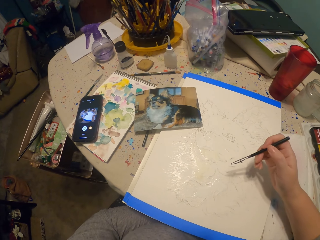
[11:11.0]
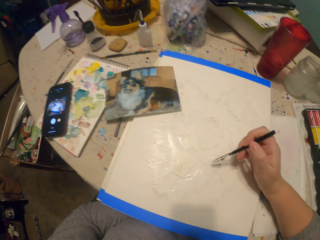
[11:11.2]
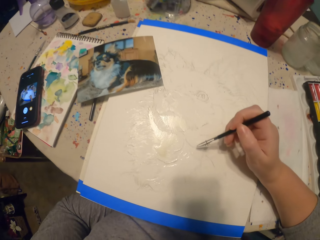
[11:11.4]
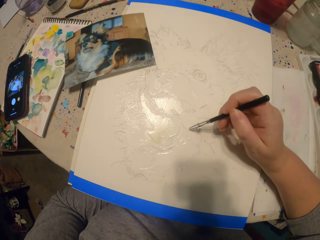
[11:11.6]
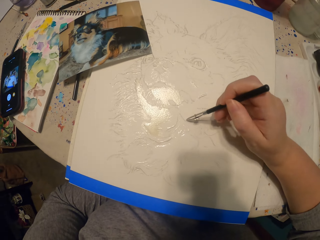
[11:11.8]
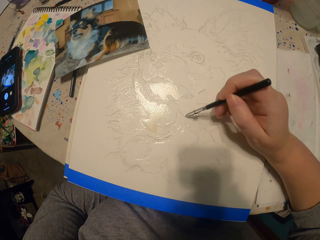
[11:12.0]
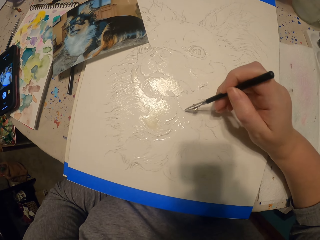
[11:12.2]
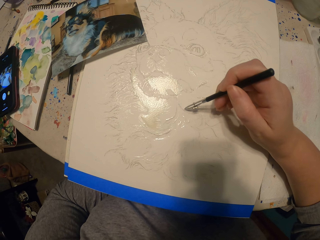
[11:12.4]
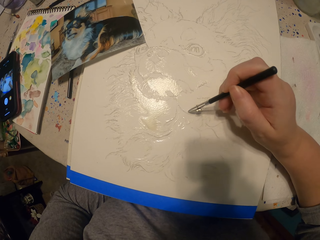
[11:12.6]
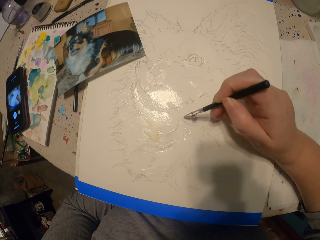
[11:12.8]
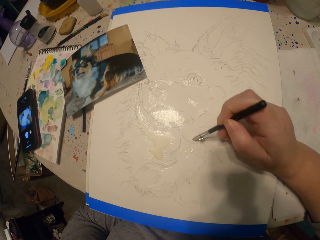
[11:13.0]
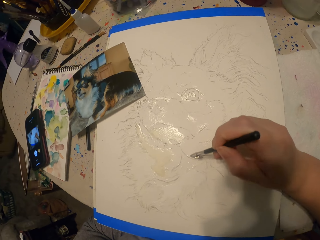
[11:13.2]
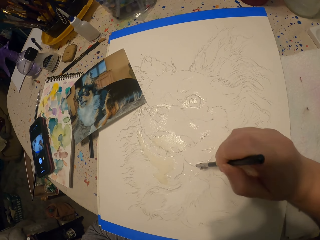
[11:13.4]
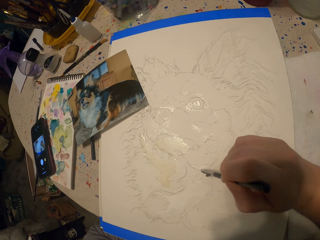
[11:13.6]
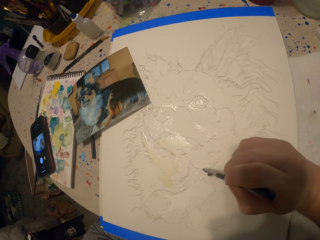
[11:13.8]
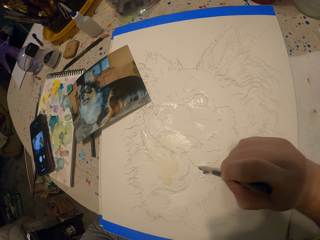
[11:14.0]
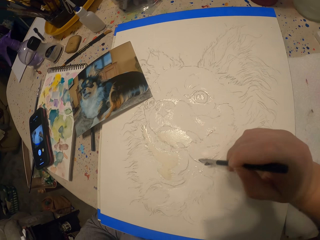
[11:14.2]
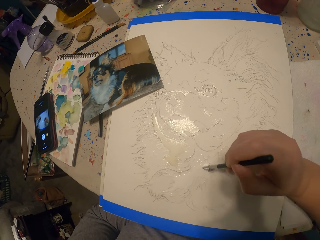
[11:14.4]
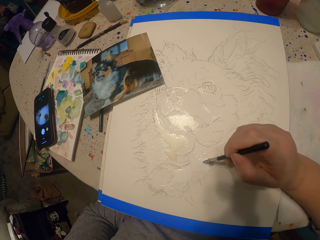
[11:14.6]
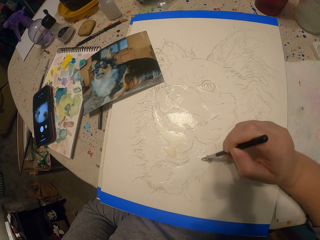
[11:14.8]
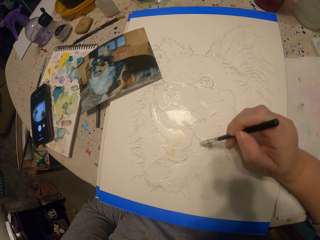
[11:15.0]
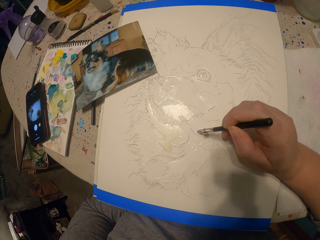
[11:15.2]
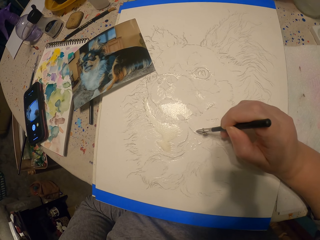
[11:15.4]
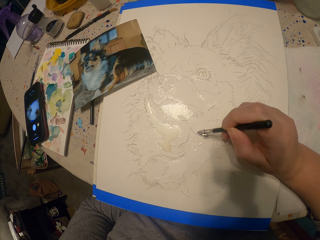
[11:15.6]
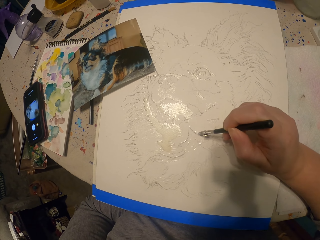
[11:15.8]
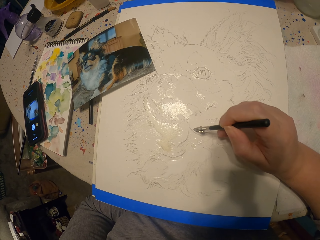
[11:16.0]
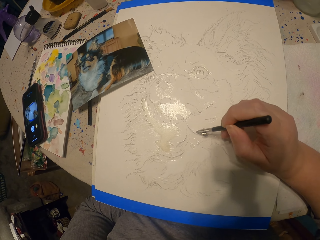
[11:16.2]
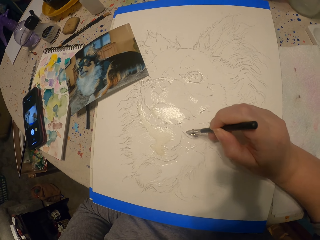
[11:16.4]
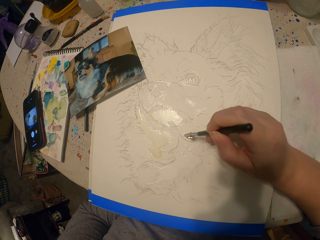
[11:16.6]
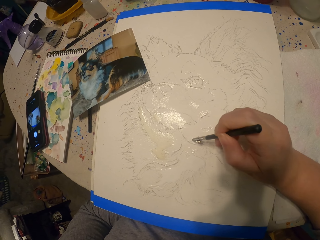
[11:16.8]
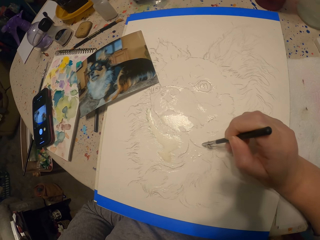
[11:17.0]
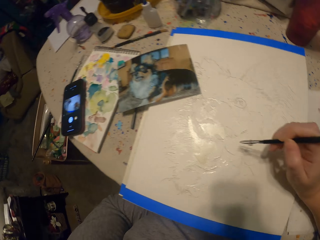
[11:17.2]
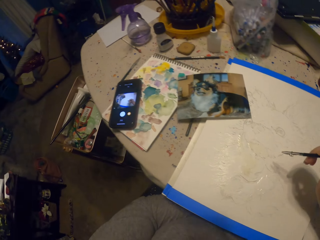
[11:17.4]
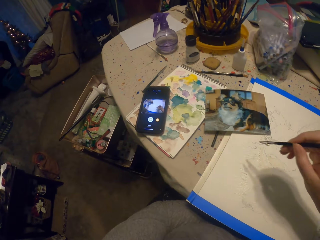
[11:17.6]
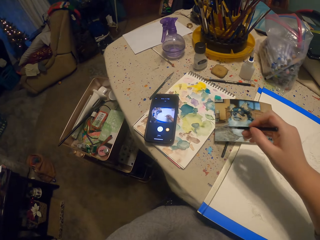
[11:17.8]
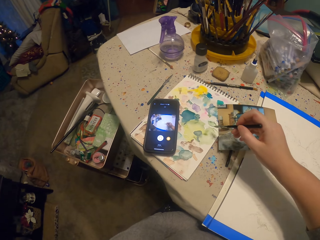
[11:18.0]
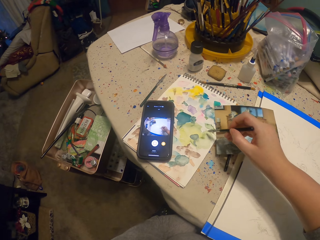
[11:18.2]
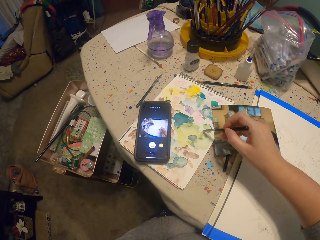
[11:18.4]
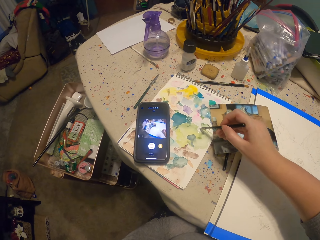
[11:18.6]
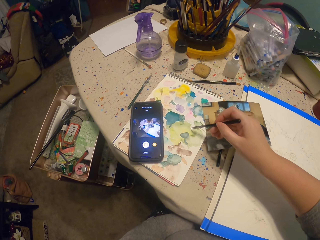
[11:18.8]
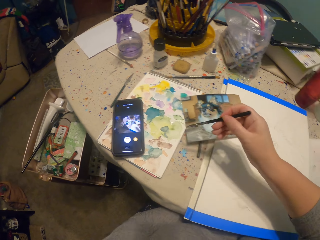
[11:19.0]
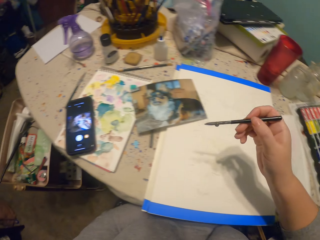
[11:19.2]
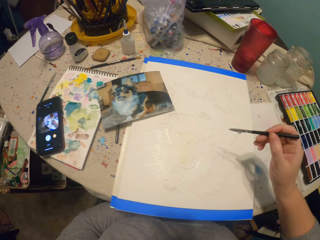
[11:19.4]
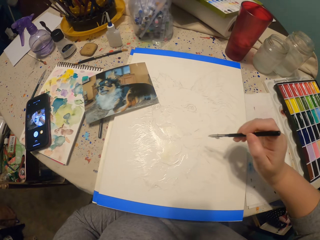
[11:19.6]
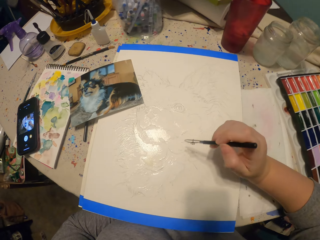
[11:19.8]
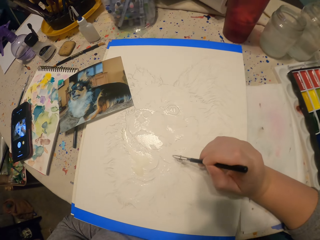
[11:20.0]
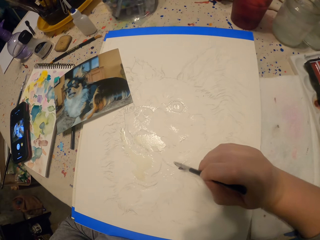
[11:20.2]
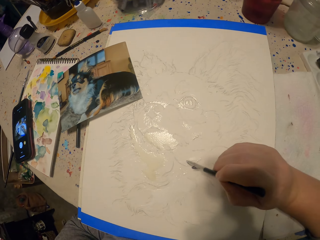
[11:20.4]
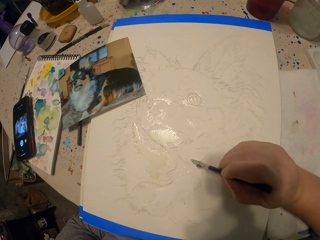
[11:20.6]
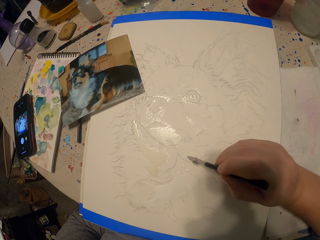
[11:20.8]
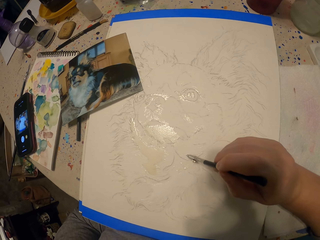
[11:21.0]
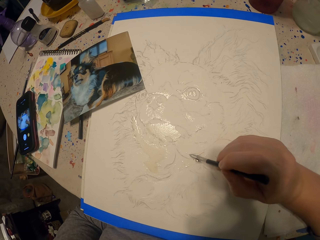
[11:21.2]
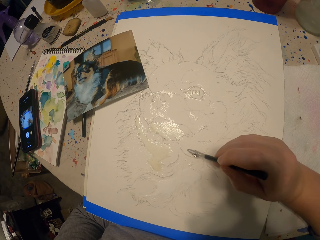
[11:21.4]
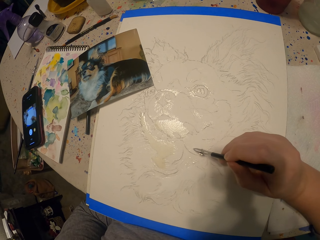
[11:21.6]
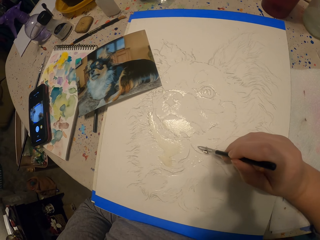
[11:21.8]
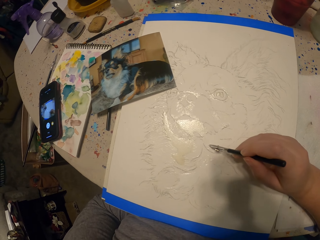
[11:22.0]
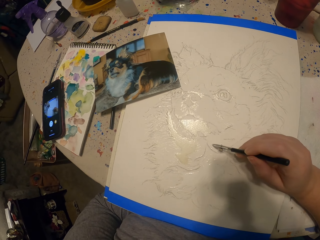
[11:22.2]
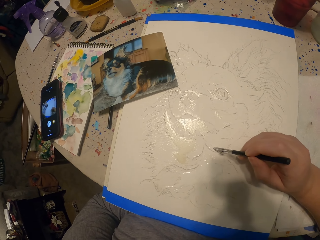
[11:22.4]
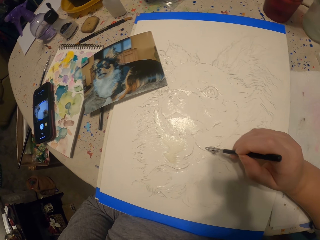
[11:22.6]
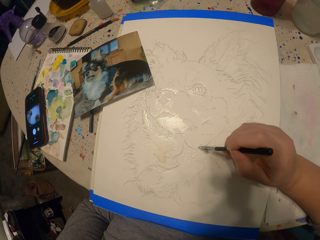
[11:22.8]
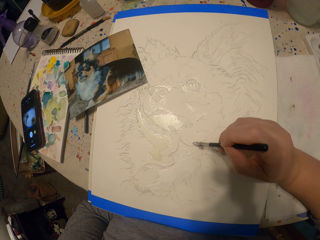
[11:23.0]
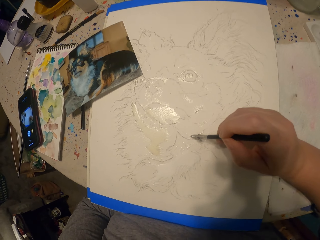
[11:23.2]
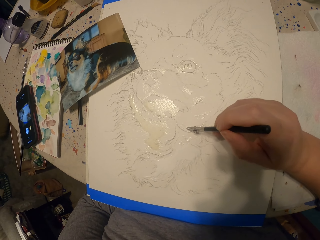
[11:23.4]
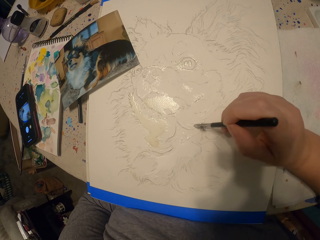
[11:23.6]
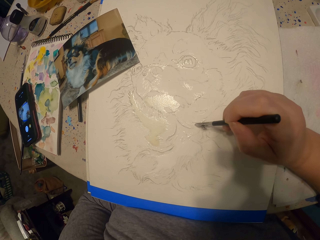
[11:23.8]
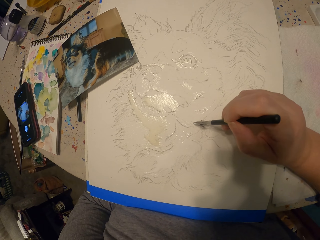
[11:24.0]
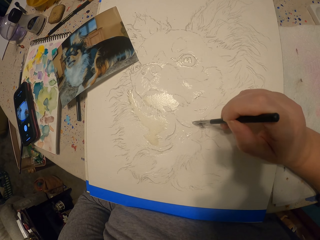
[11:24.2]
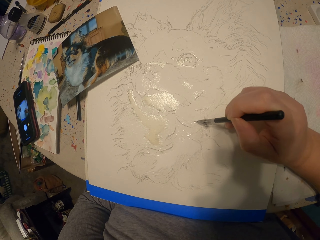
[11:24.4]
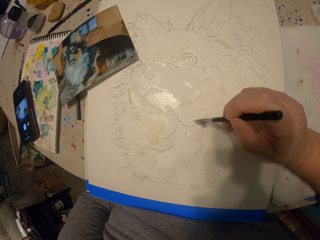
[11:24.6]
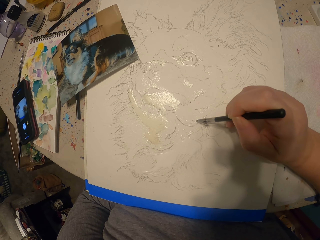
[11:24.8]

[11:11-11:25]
The camera wearer paints the picture. They move the hand. They dip the painting pencil in the ink. They paint the picture.

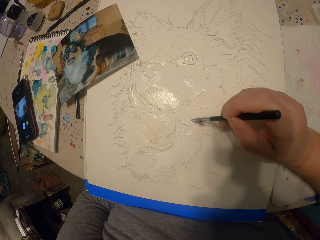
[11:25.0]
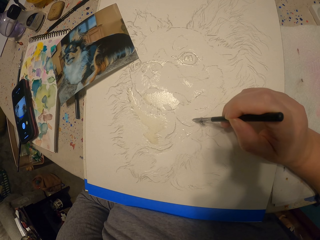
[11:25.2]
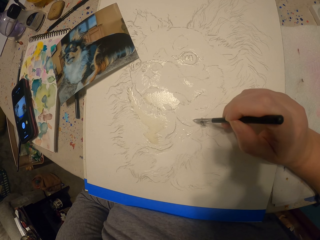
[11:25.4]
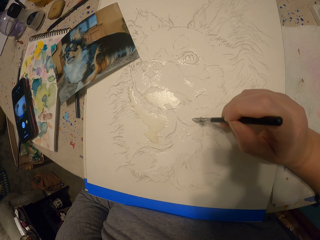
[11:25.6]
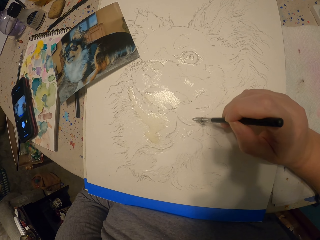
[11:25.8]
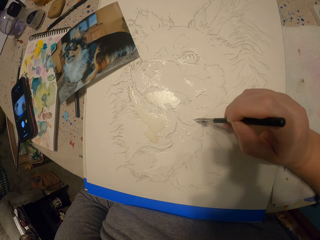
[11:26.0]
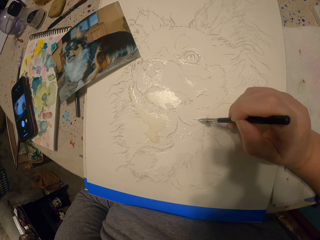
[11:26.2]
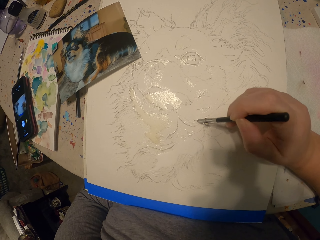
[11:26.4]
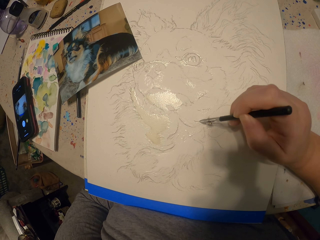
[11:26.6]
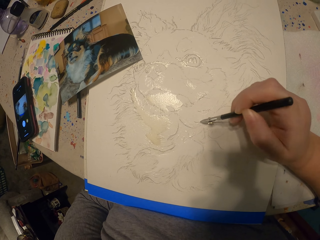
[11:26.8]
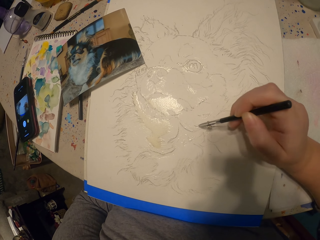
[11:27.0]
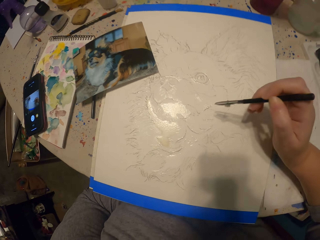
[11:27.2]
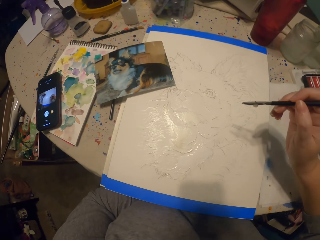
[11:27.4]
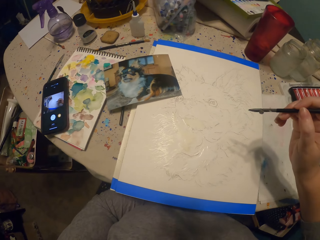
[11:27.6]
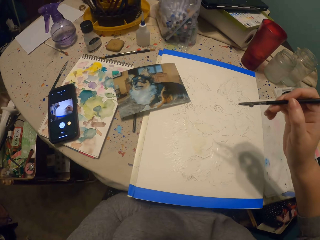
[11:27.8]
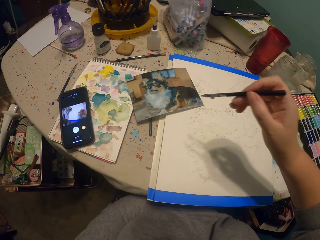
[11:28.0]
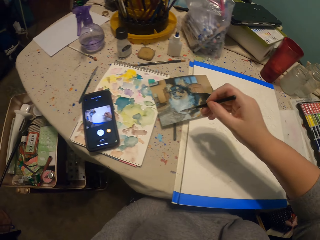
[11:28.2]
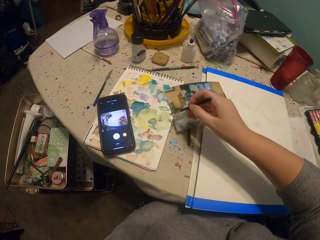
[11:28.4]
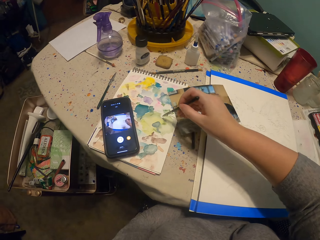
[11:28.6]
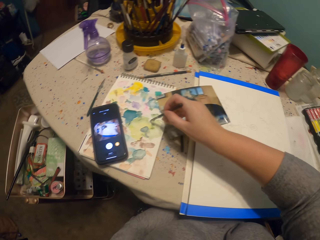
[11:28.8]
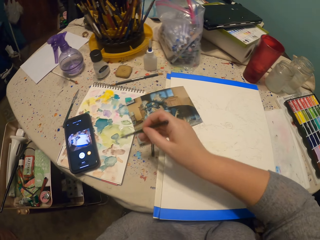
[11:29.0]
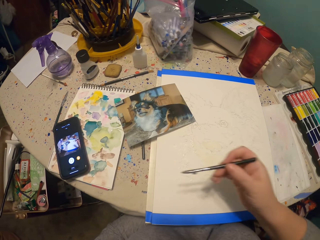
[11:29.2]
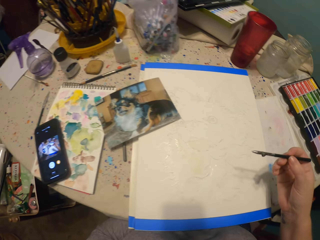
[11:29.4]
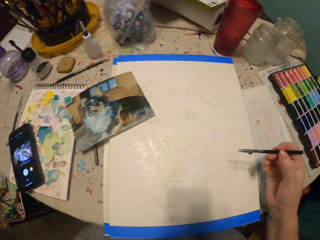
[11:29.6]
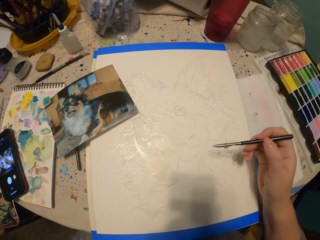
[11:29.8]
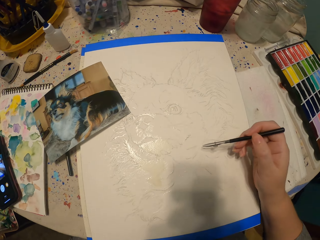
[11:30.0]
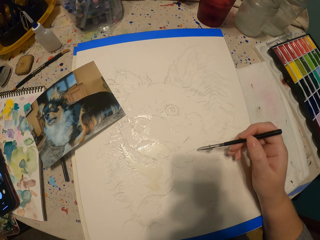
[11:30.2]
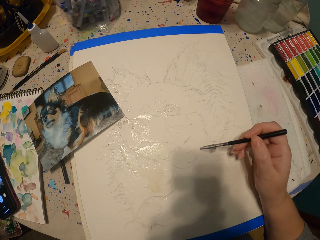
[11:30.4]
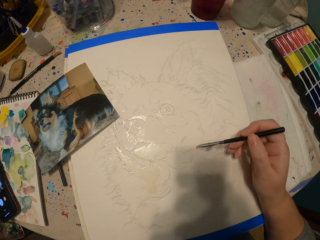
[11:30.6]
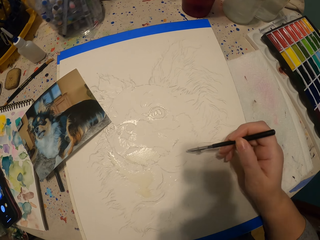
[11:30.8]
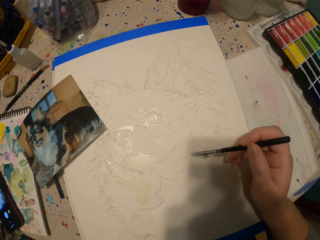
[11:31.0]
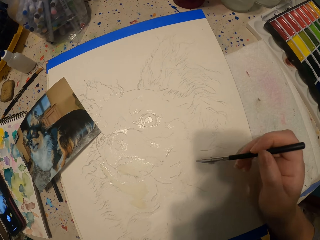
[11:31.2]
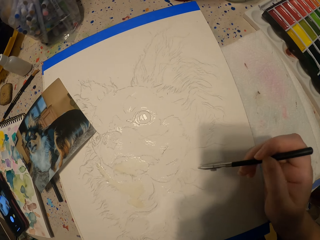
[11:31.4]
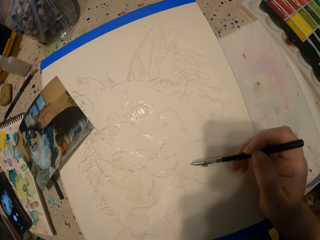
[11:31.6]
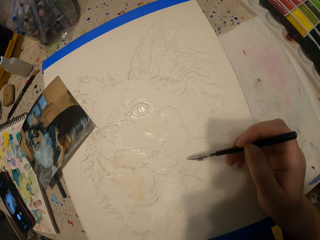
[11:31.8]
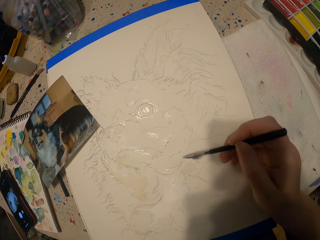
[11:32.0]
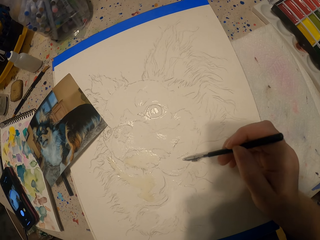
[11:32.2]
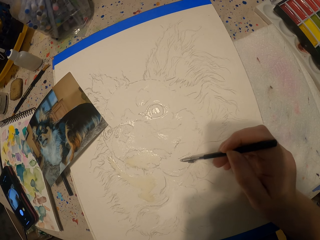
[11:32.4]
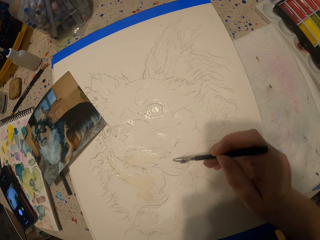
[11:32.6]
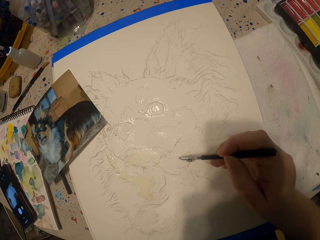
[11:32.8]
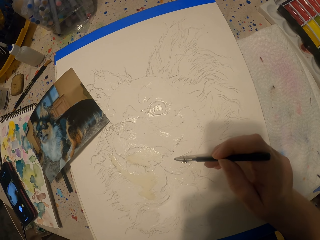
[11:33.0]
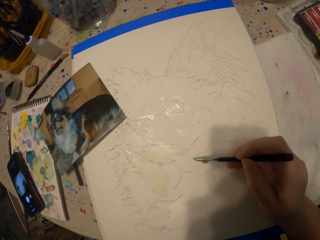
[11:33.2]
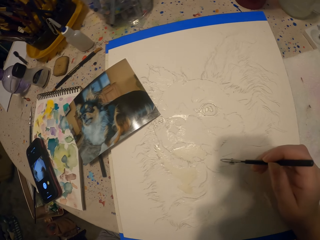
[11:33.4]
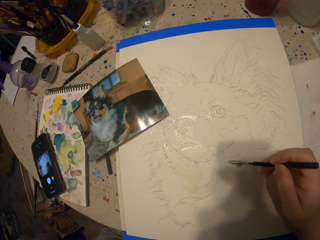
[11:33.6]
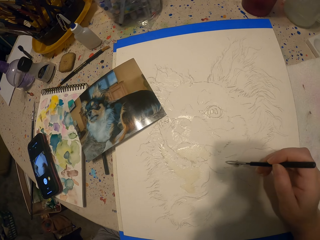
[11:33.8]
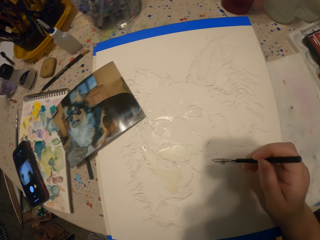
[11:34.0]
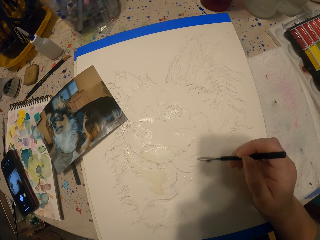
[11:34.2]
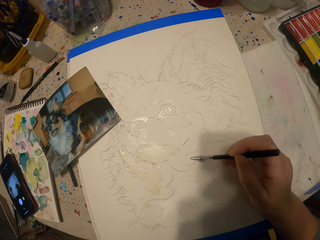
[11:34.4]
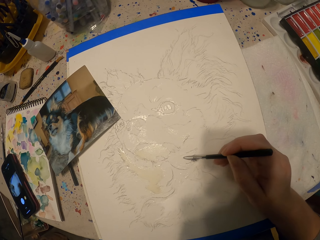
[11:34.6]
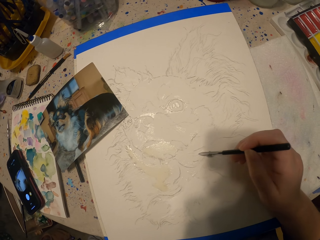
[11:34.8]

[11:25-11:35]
The camera wearer moves the painting pencil away from the picture. They dip the painting pencil in the ink. They paint the picture.
